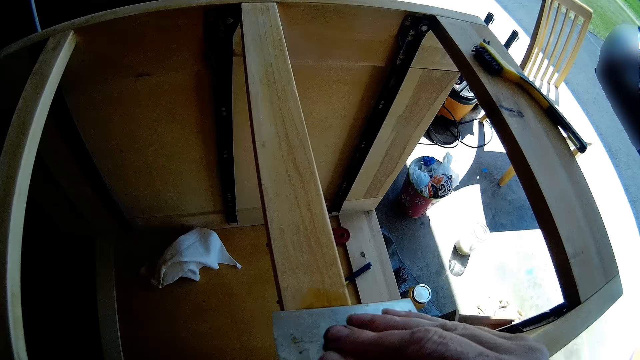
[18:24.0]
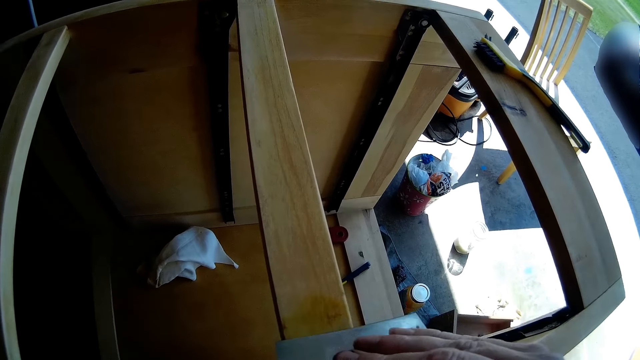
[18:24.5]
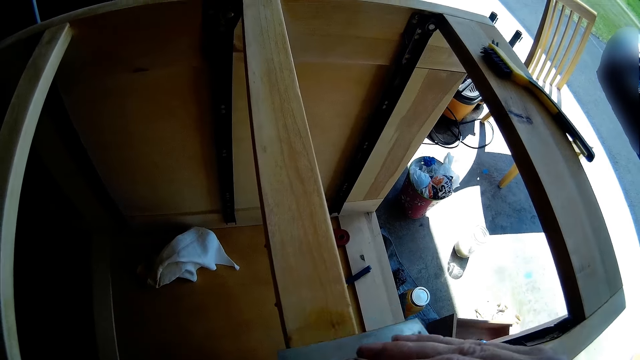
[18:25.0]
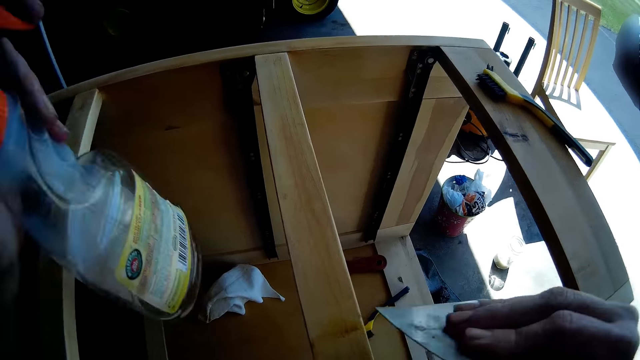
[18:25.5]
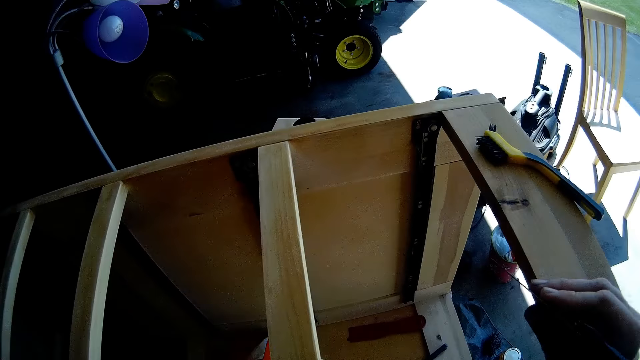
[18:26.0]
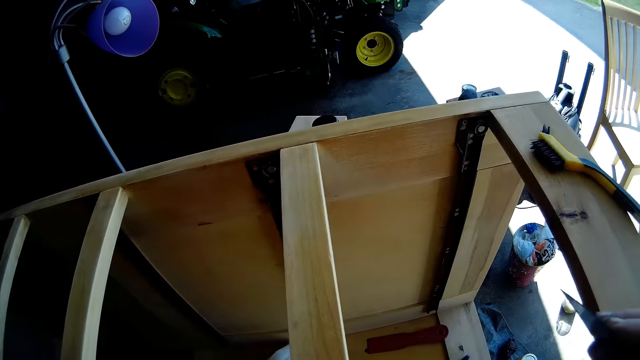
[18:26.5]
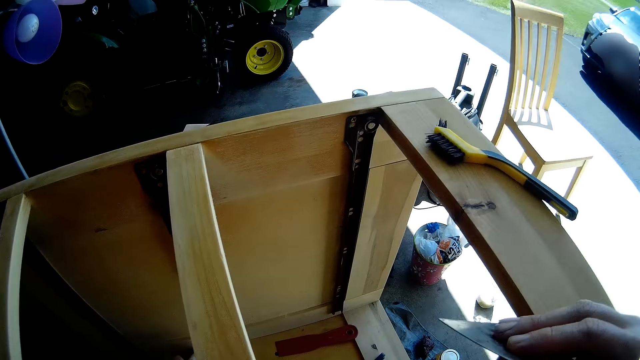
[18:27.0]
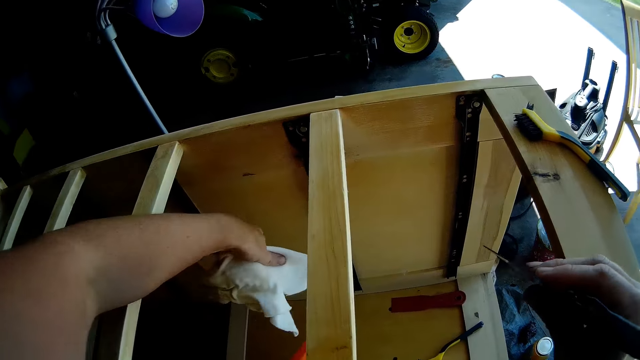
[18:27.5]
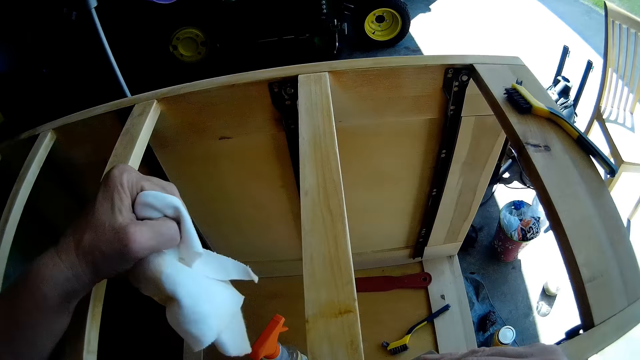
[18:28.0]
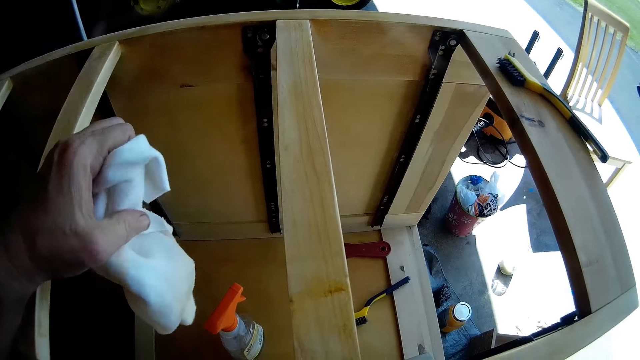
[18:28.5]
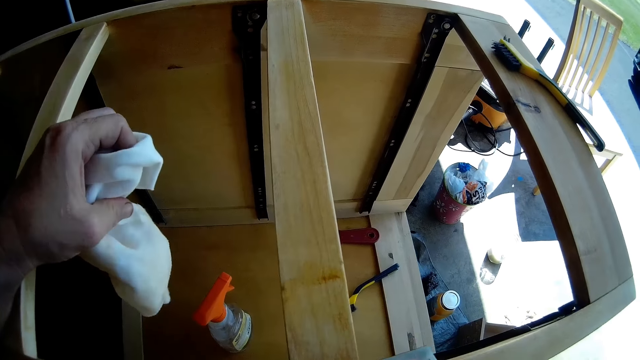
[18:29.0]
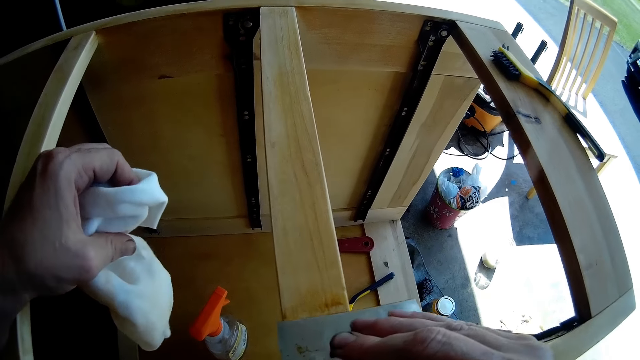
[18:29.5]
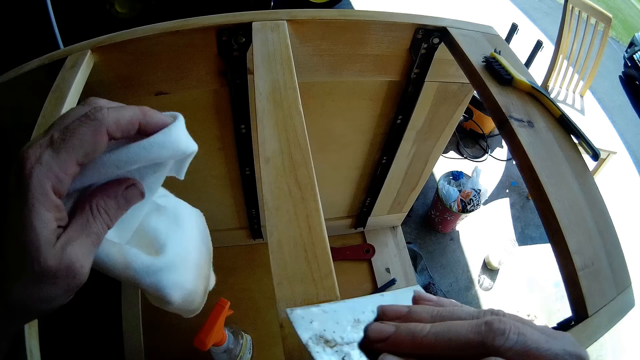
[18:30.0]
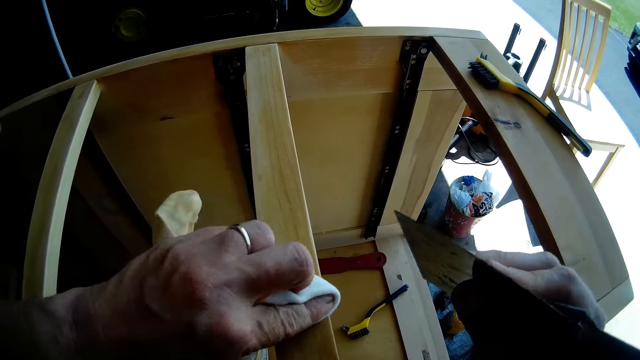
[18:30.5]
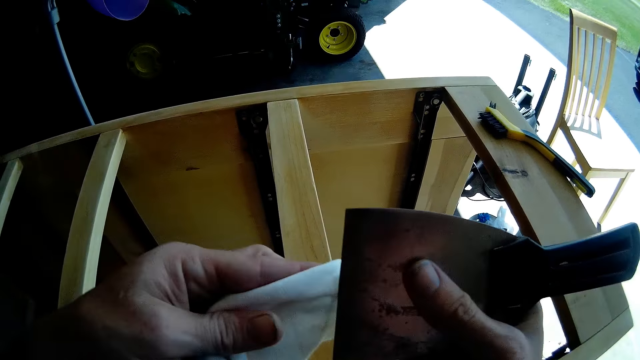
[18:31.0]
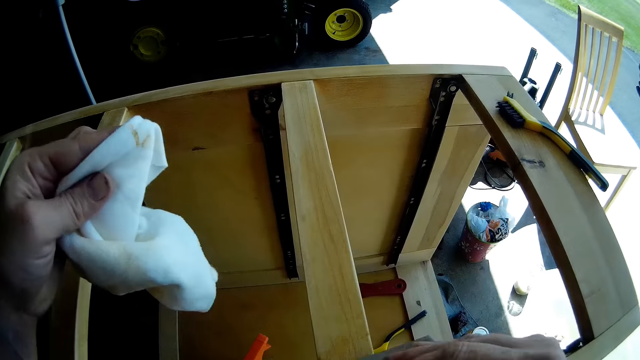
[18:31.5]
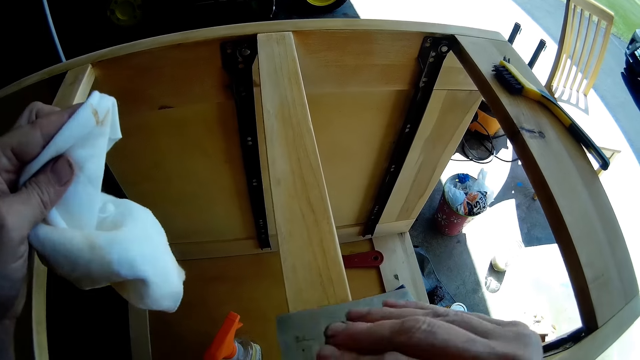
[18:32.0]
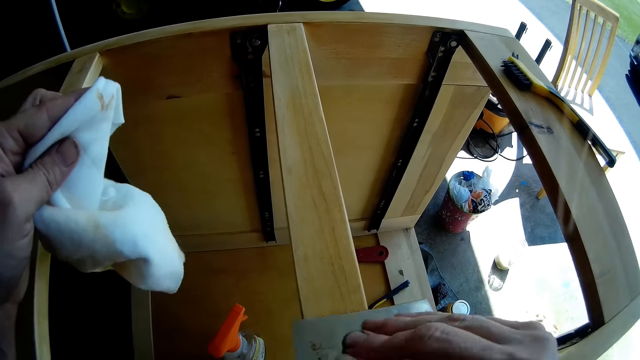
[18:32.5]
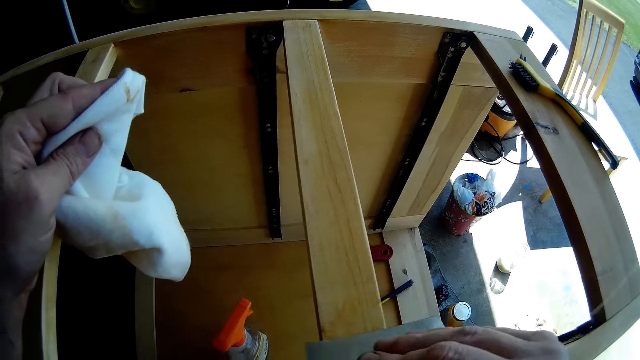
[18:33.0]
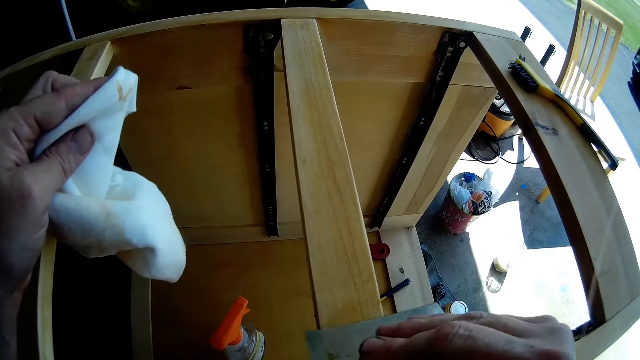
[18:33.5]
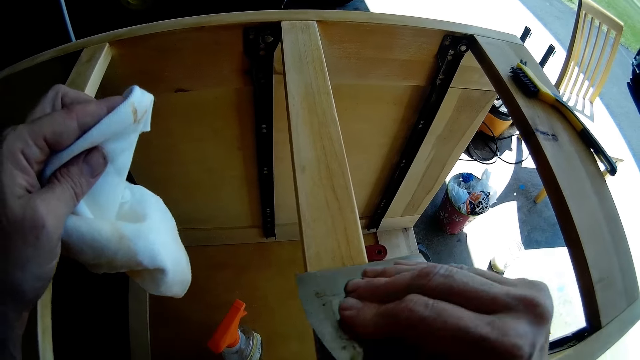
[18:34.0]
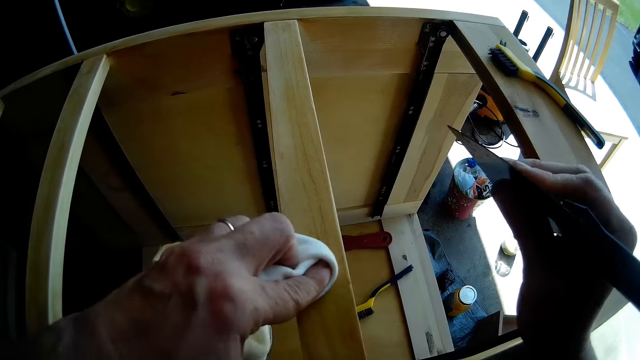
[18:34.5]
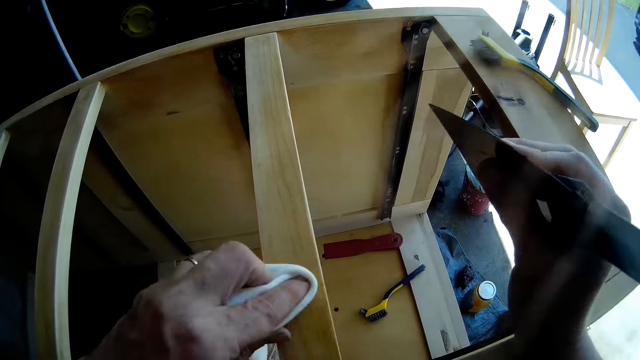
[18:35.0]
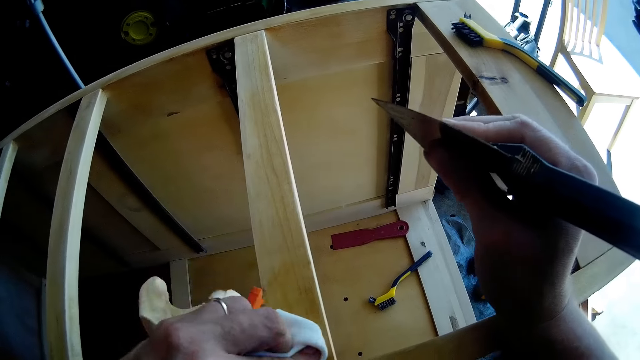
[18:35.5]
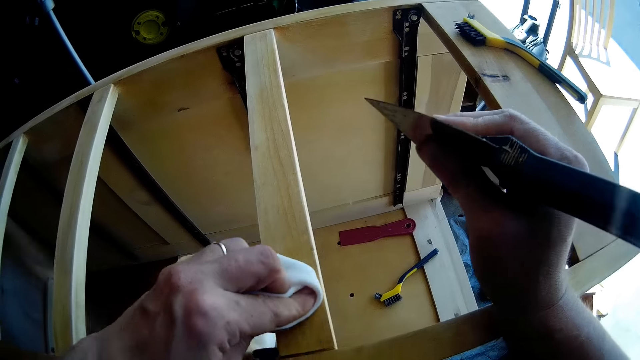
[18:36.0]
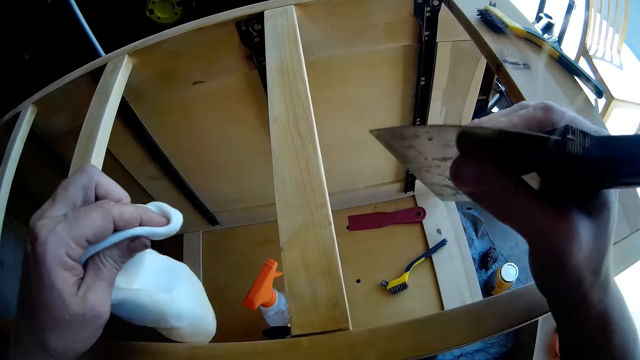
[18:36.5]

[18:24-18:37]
The camera wearer places a spray on the chest of drawers. They pick a cloth with a hand from the floor. They scrape the chest of drawers with a scraper. They wipe the chest of drawers with the cloth. They wipe the cloth with the scraper. They scrape the chest of drawers with the scraper. They wipe the chest of drawers with the cloth.

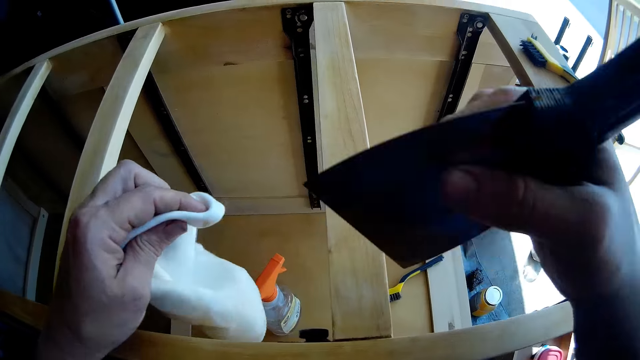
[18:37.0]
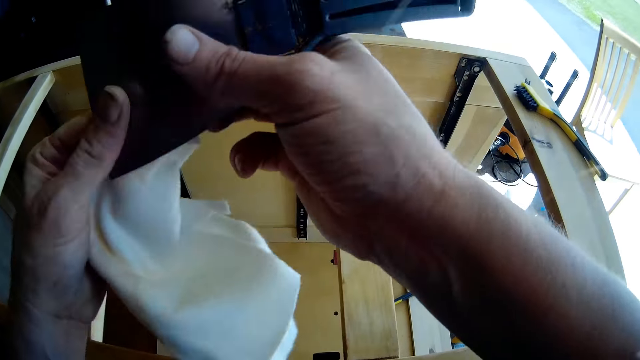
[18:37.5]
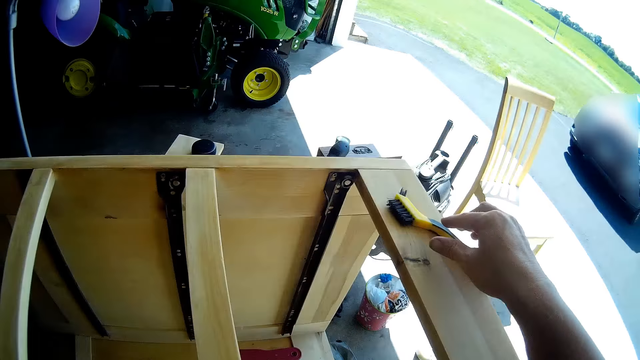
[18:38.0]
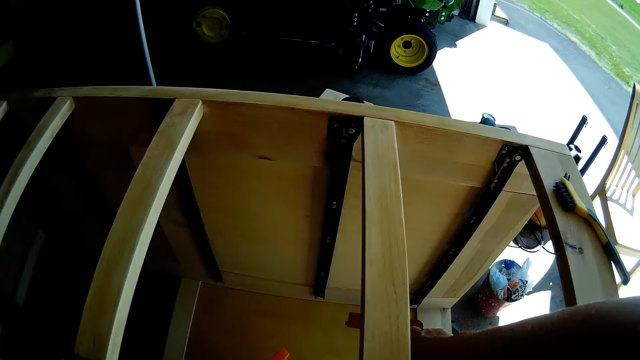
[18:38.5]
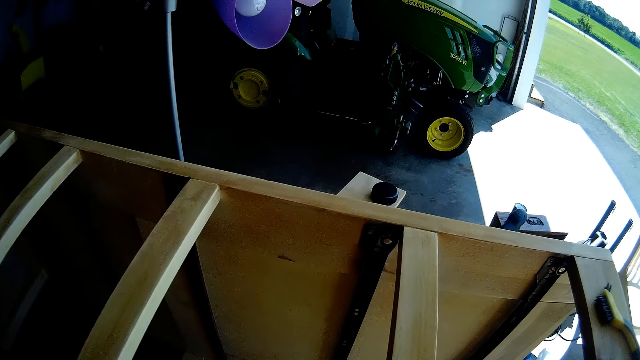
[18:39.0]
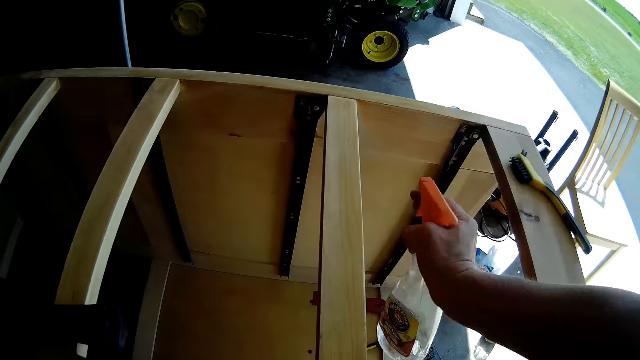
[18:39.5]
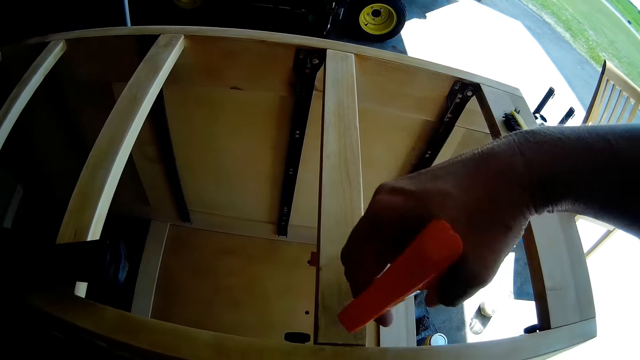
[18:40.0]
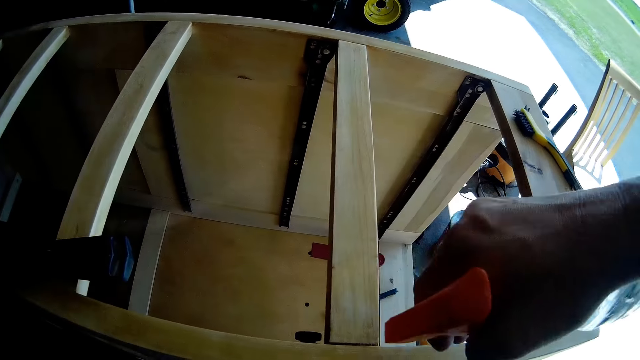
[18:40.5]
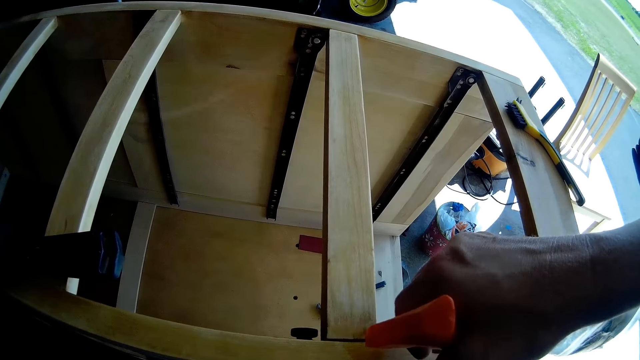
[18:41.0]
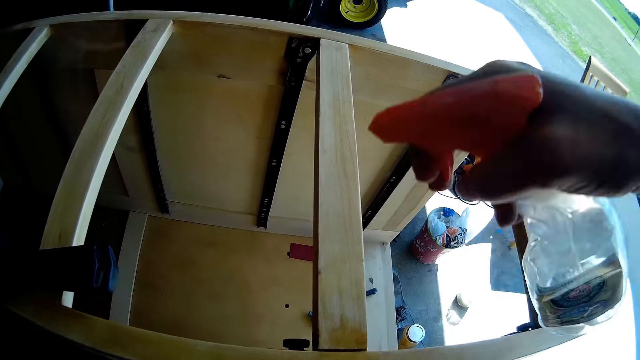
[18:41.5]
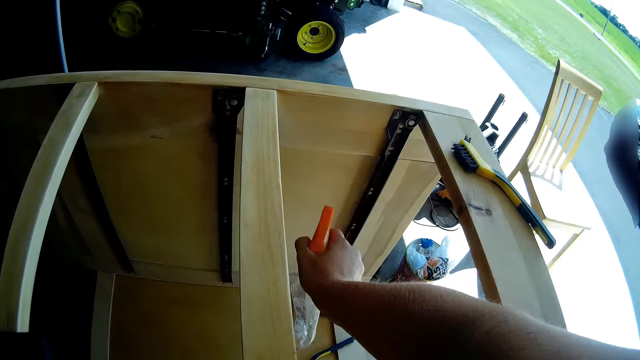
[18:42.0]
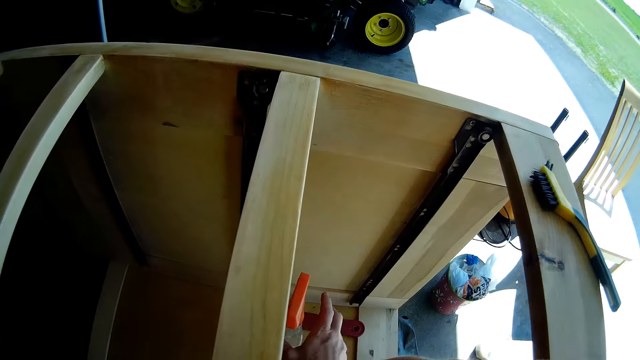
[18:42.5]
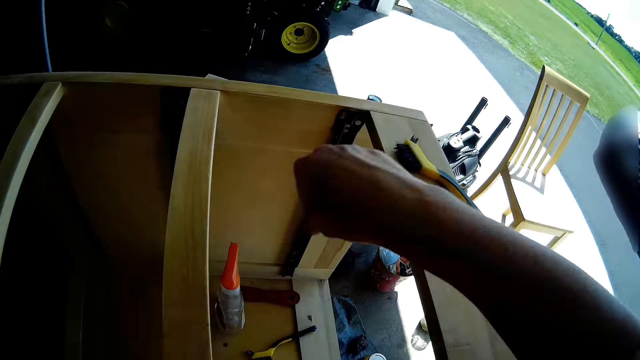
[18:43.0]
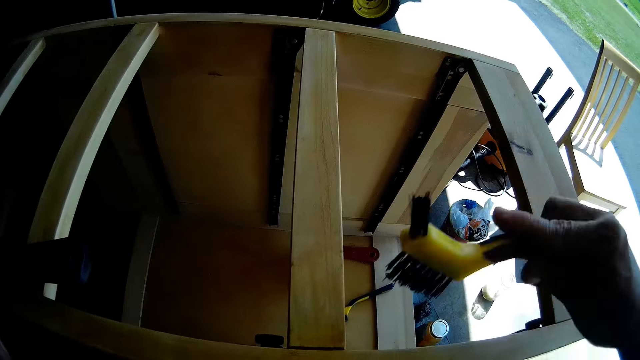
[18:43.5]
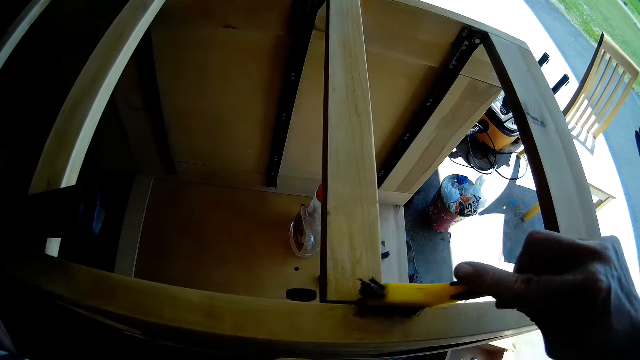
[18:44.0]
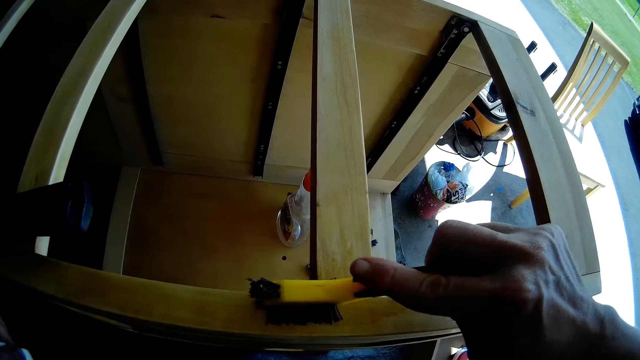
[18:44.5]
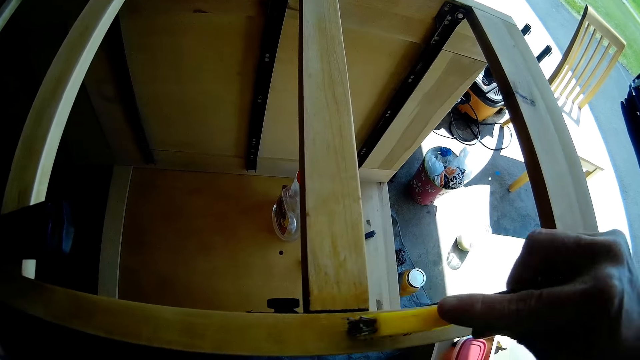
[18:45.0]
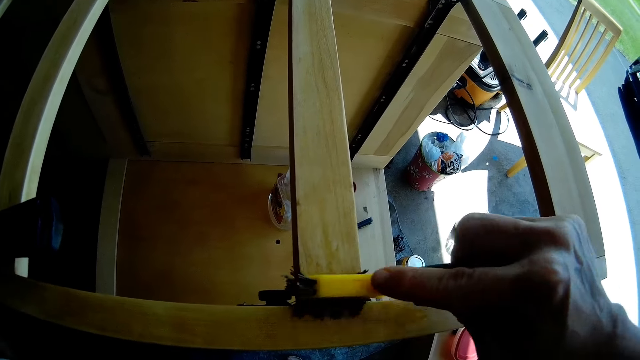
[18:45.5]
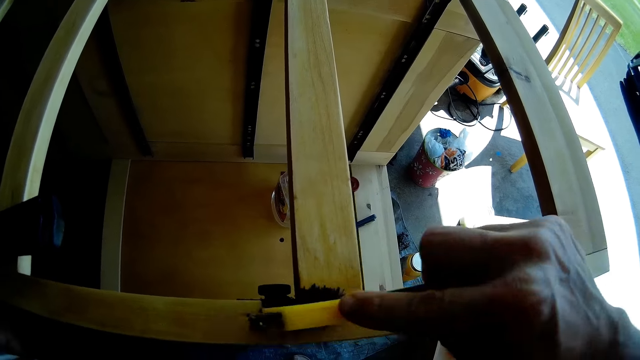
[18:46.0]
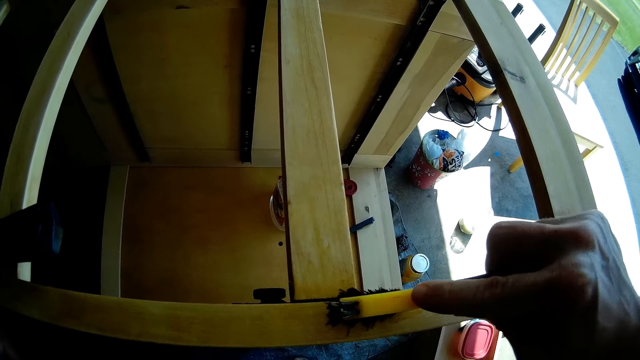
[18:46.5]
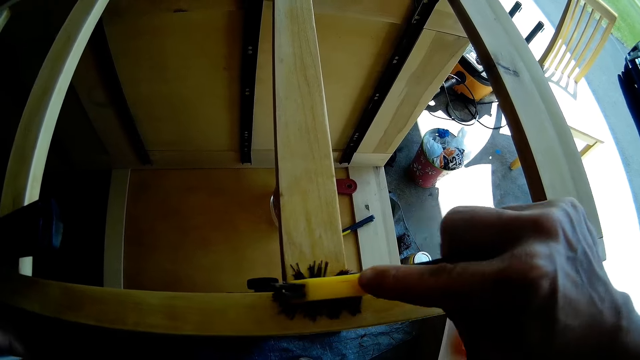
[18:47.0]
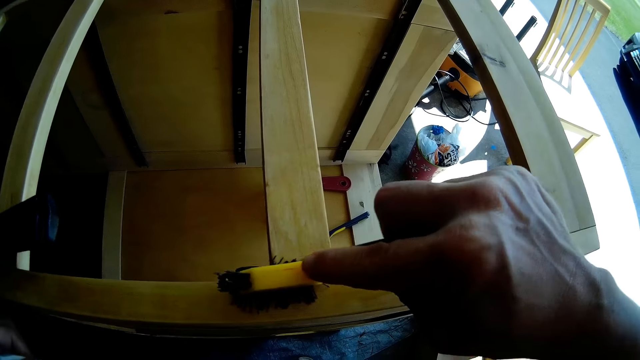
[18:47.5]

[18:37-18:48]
The camera wearer places a scraper on the other hand. They pick a spray from the chest of drawers. They spray on the chest of drawers. They place the spray on the chest of drawers. They pick a brush from the chest of drawers. They brush the chest of drawers. They scrape the chest of drawers with the brush.
